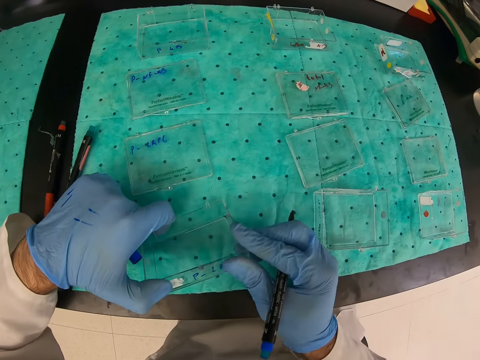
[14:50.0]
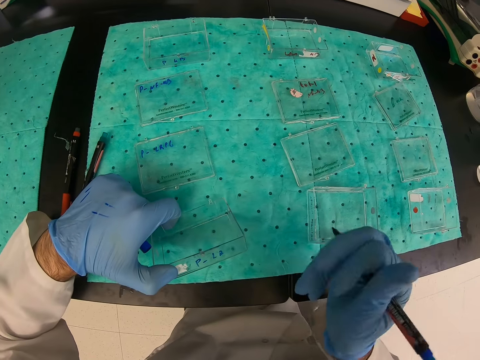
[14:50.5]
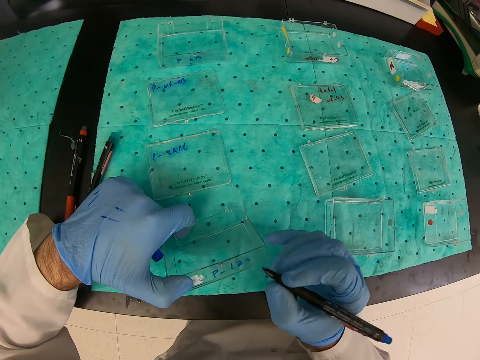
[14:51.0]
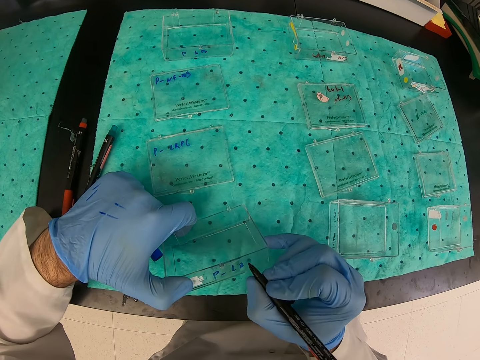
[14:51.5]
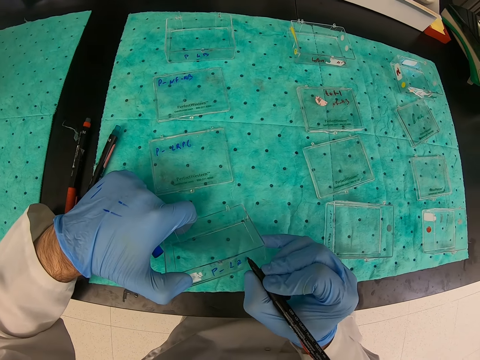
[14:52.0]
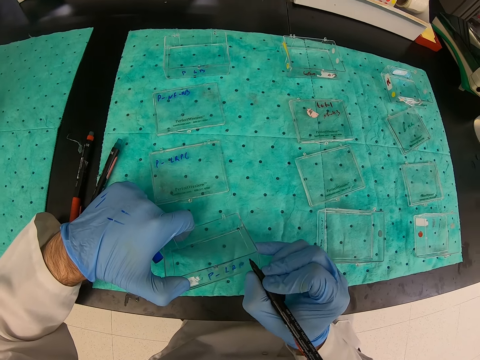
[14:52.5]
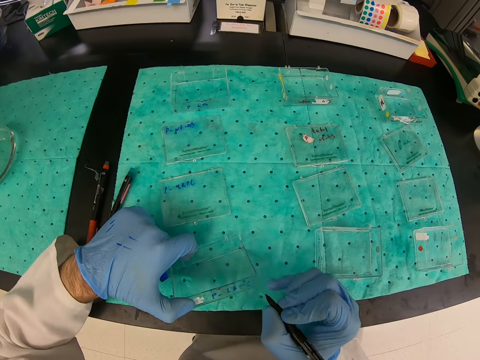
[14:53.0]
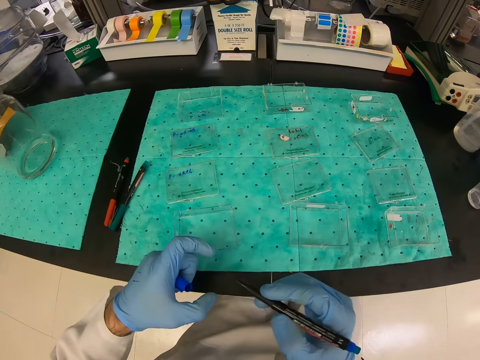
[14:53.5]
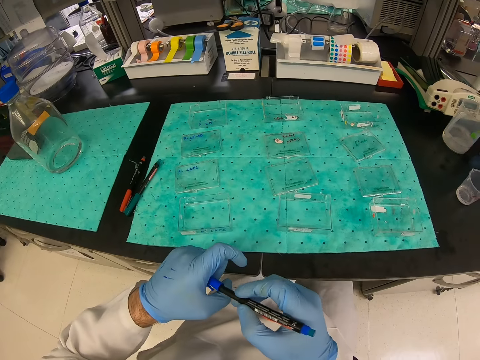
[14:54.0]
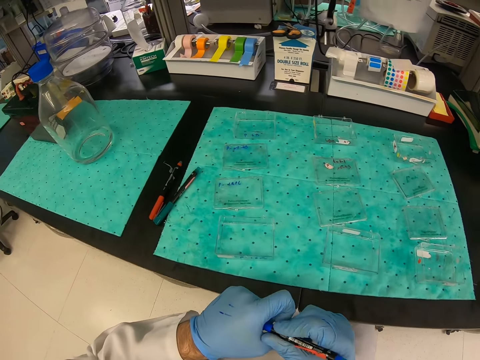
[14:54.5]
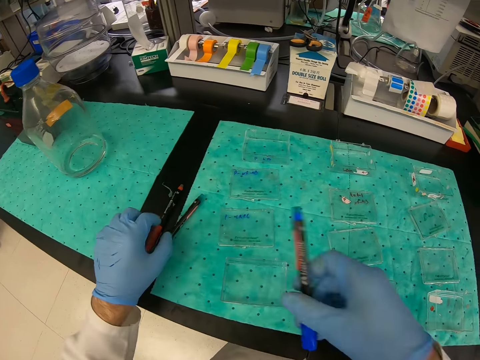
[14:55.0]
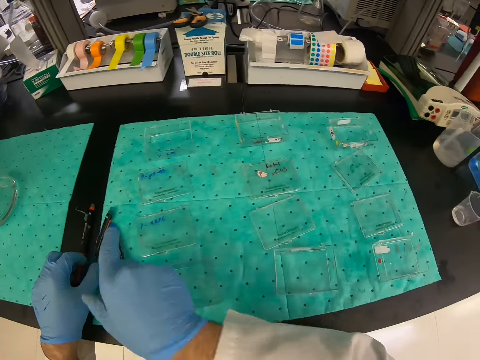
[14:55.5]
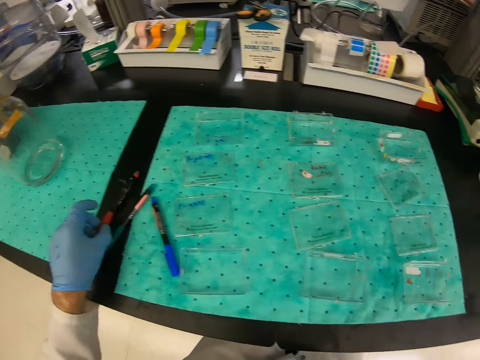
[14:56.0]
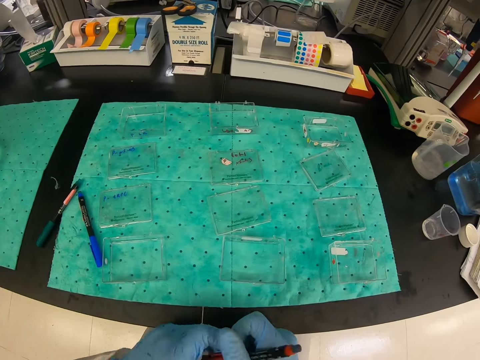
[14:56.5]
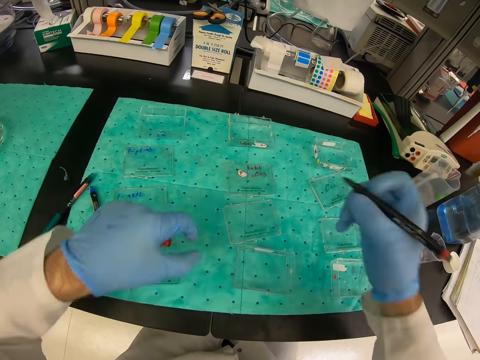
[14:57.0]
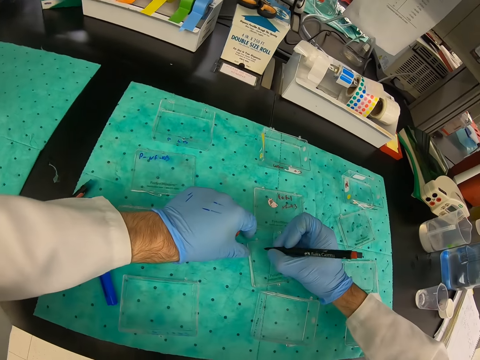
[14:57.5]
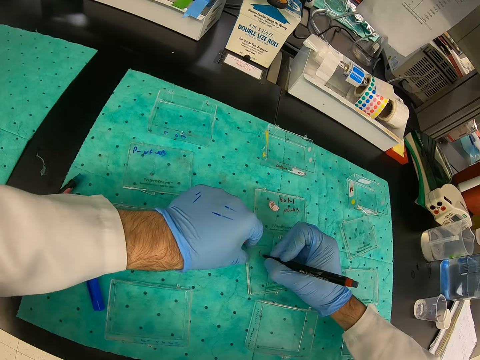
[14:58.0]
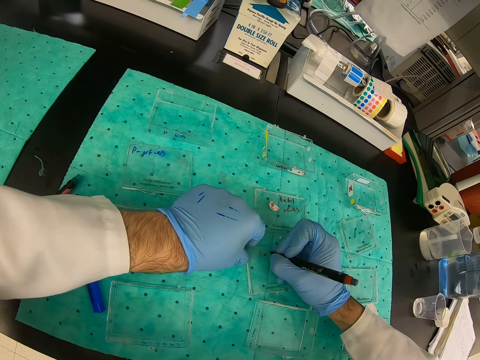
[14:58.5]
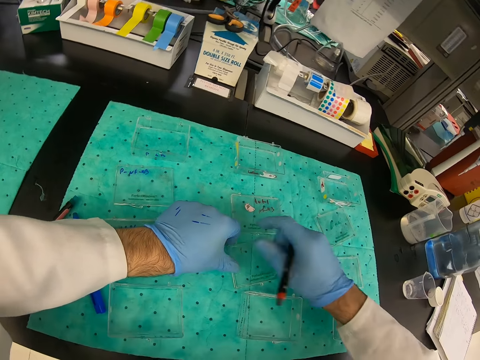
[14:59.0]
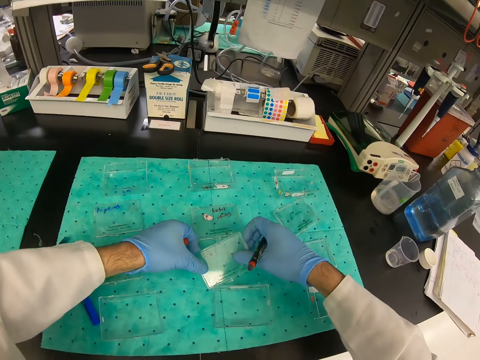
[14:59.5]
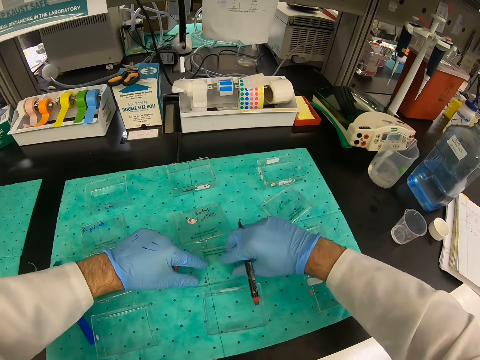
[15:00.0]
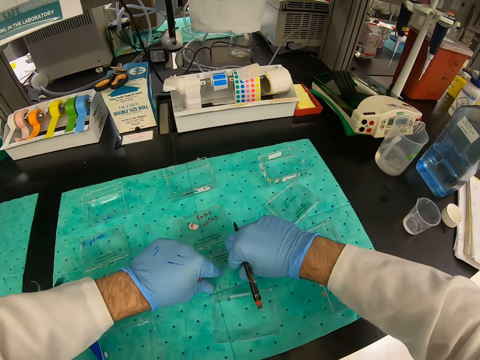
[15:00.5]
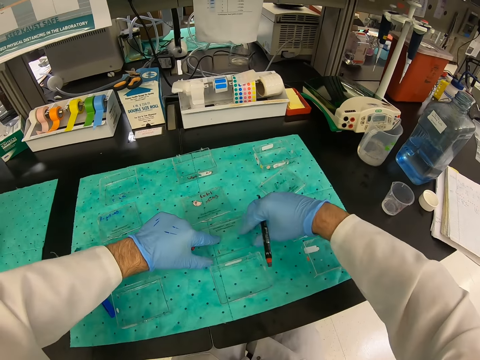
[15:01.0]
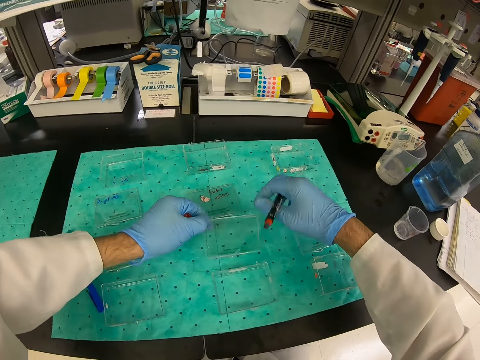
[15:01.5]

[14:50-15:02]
The camera wearer writes on a container with a felt pen. He closes the felt pen with its lid. He picks up another pen. He puts down the felt pen on his right hand. He writes on the container with the felt pen.

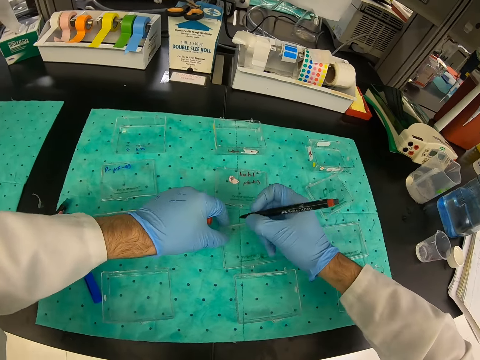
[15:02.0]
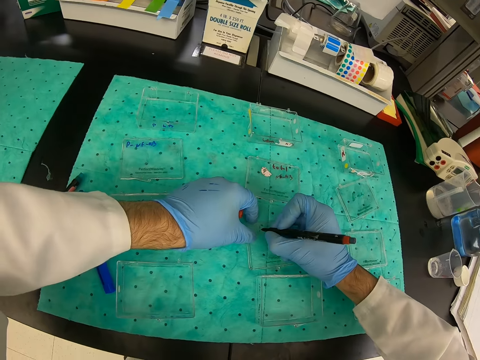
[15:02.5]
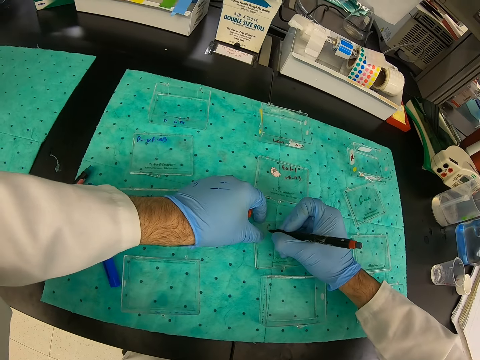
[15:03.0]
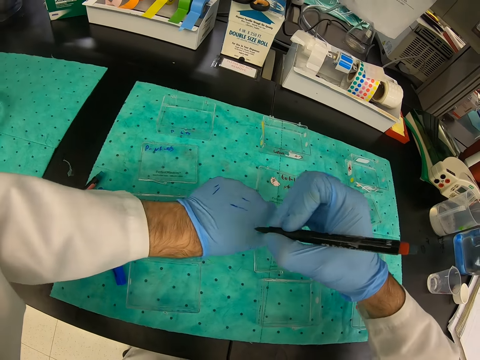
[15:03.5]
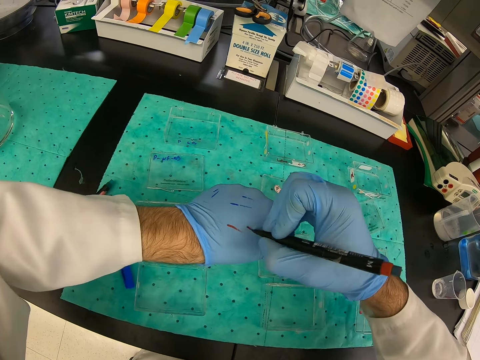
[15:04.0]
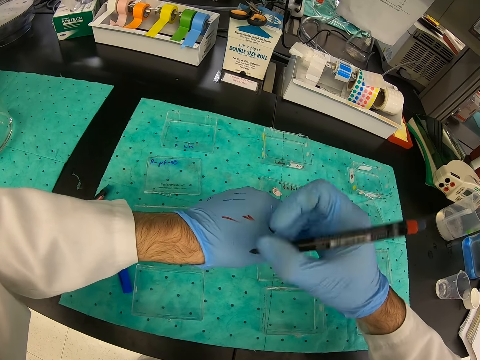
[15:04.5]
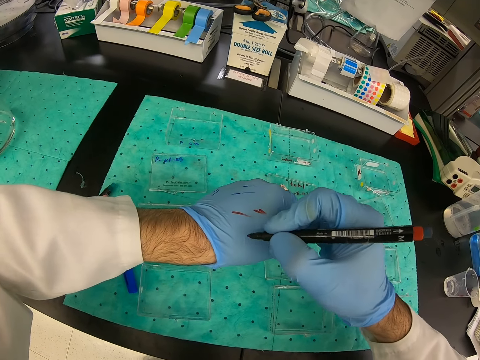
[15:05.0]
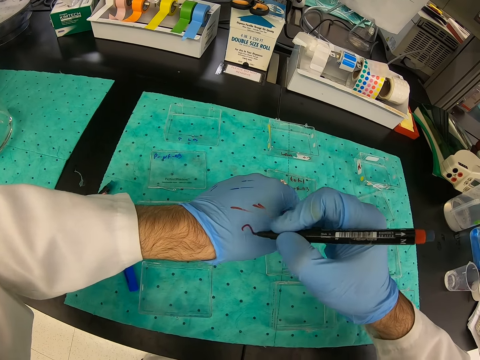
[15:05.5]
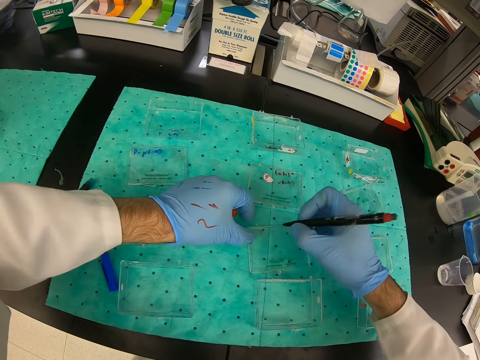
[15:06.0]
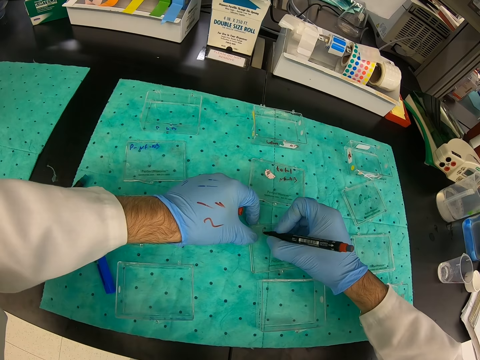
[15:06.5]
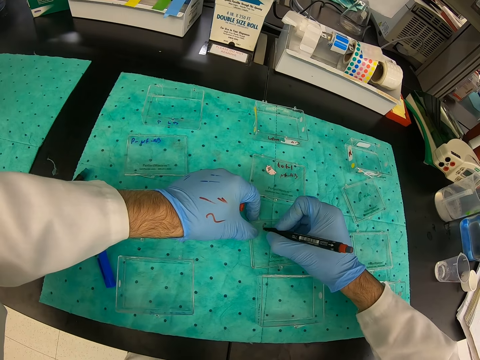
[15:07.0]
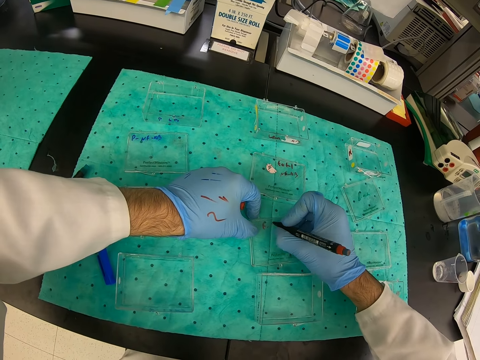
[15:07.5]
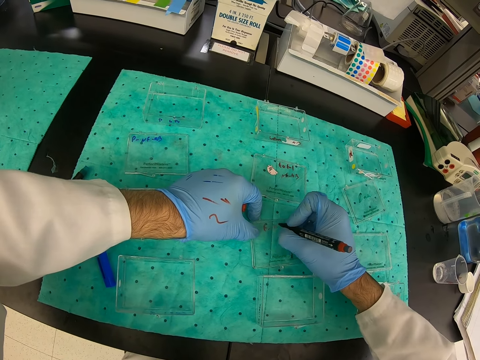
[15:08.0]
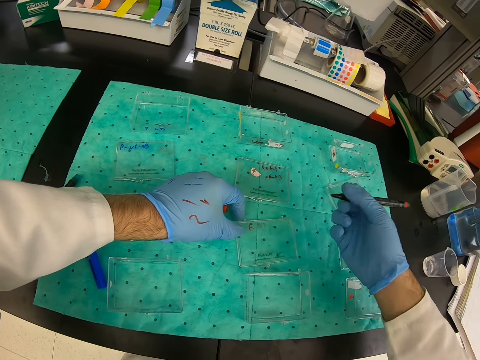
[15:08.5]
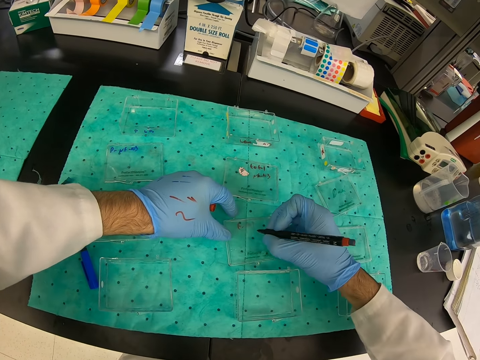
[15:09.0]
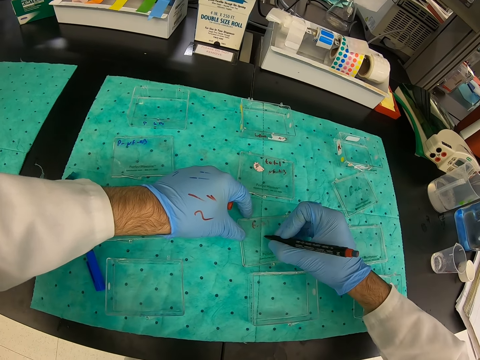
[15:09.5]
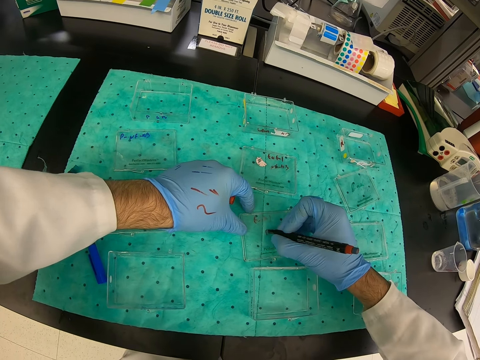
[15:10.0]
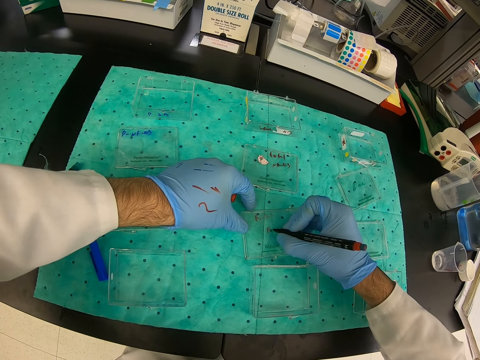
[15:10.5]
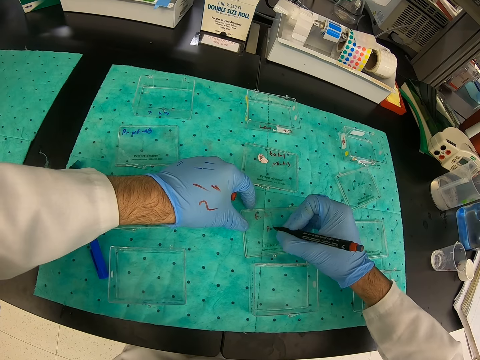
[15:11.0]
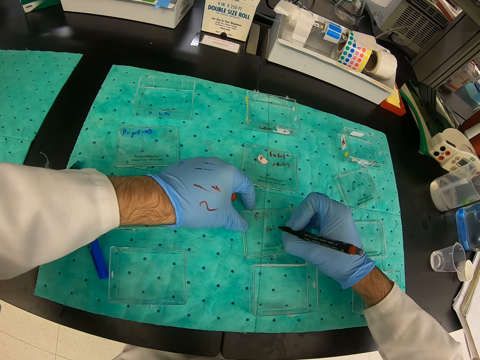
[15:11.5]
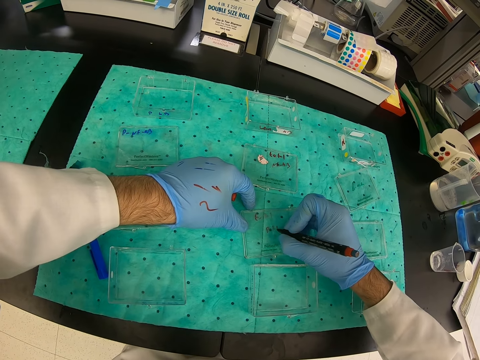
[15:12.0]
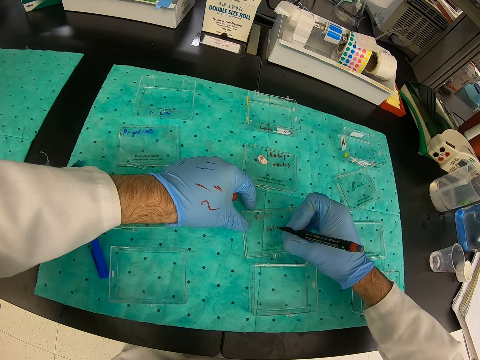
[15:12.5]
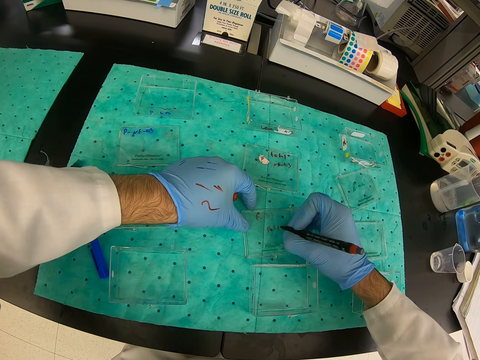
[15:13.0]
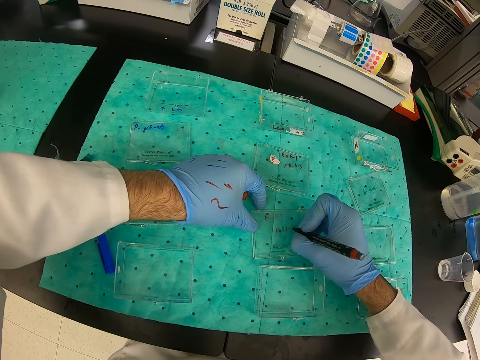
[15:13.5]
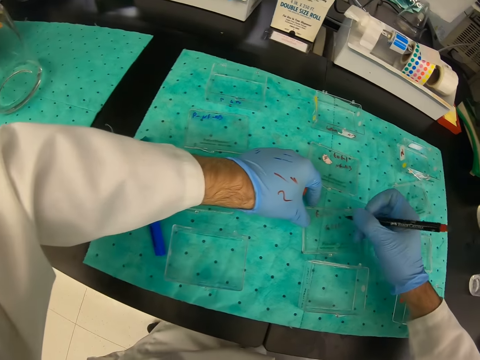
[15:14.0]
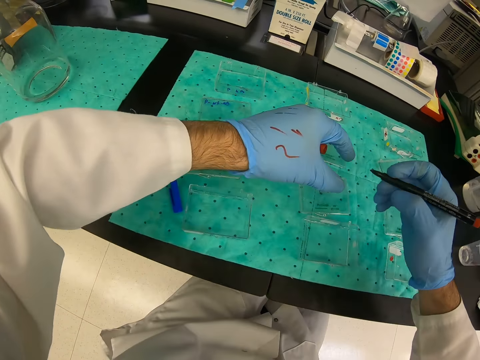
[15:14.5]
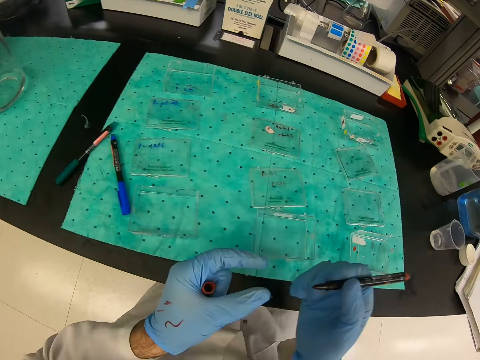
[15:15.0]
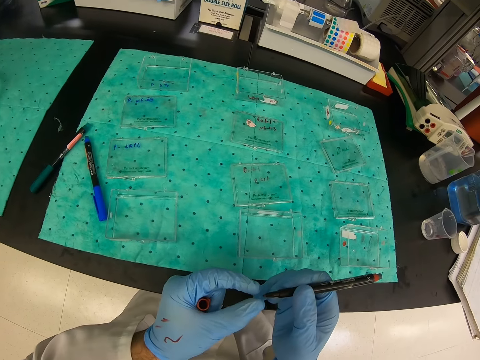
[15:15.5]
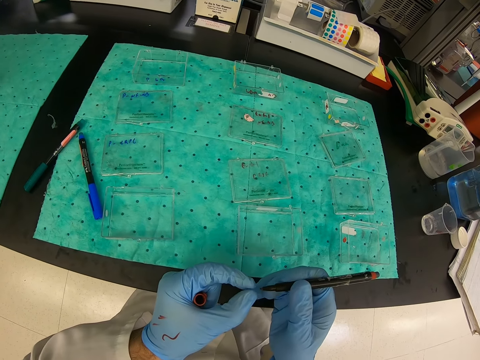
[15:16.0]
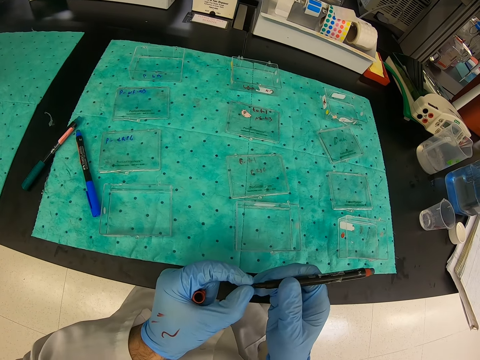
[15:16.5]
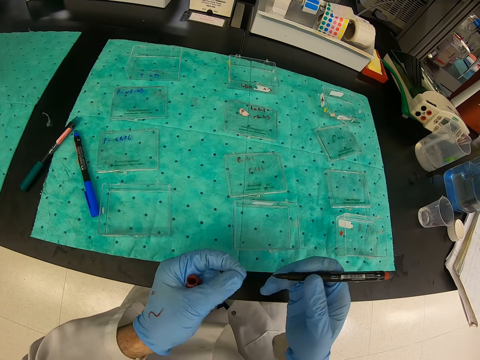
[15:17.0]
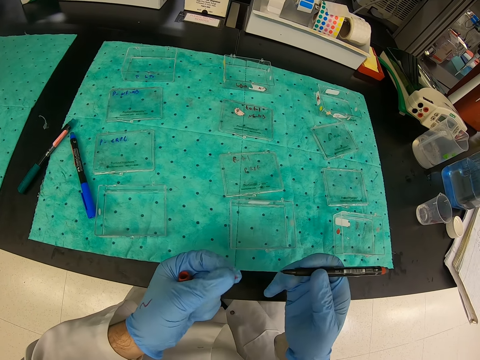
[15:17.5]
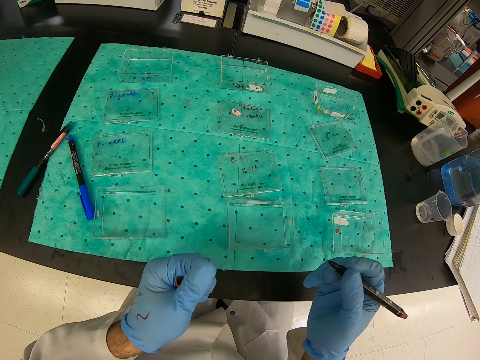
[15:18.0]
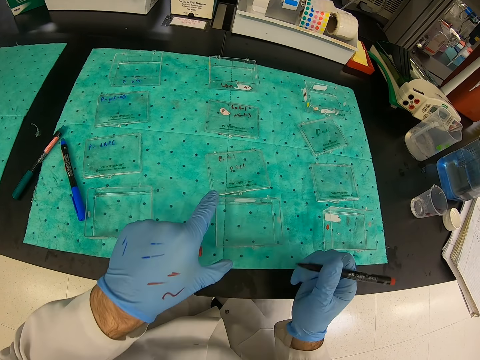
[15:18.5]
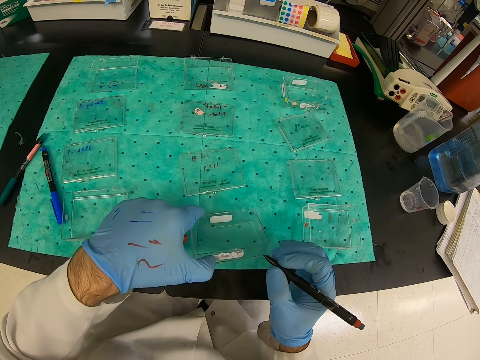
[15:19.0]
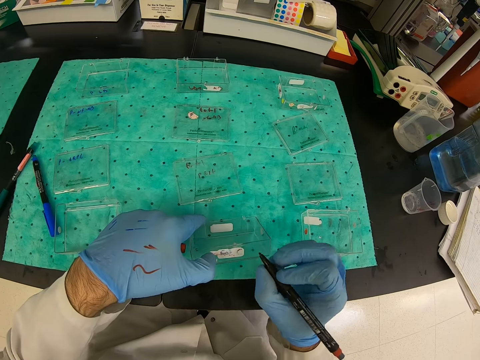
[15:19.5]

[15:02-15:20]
The camera wearer writes on the glove on his left hand. He writes on a container with a felt pen. He clears the nib of the felt pen.
